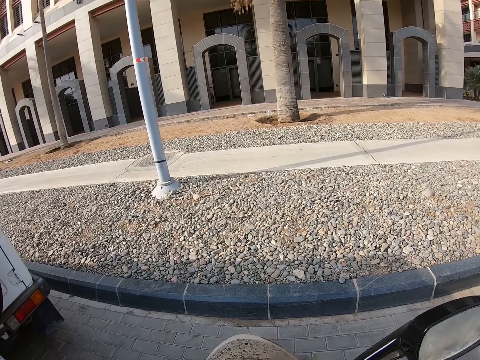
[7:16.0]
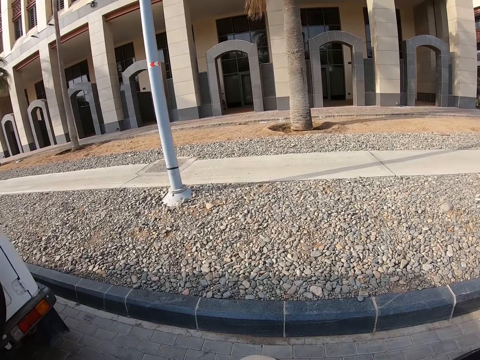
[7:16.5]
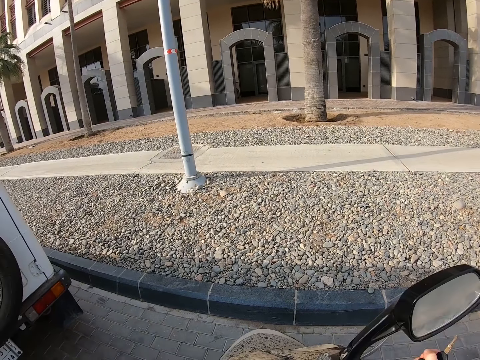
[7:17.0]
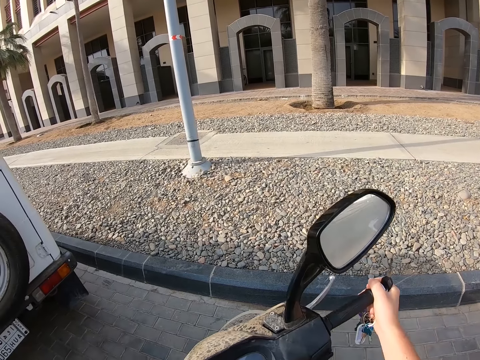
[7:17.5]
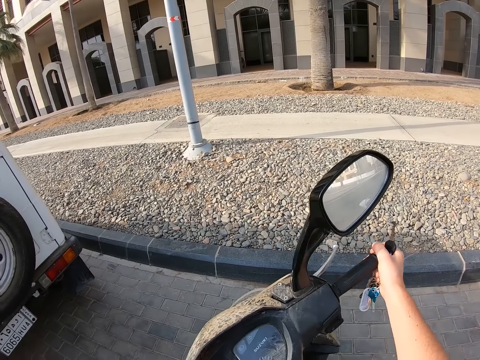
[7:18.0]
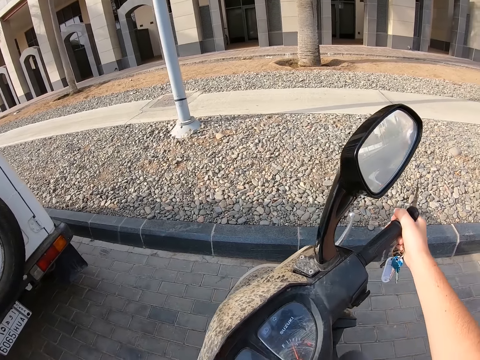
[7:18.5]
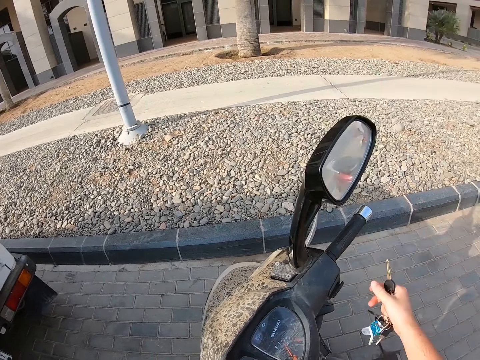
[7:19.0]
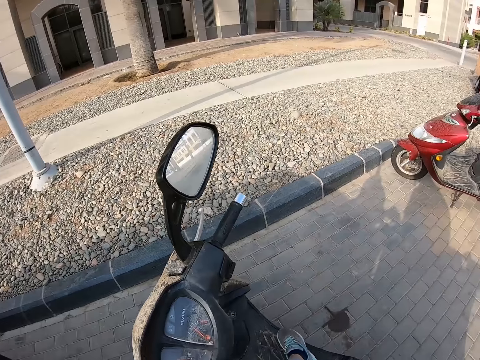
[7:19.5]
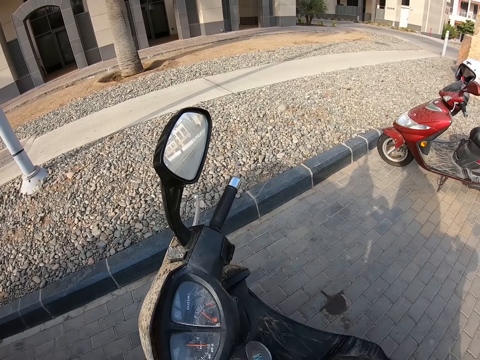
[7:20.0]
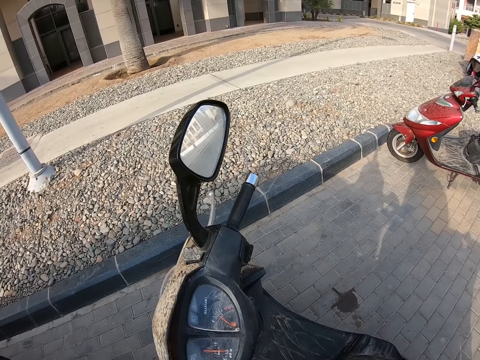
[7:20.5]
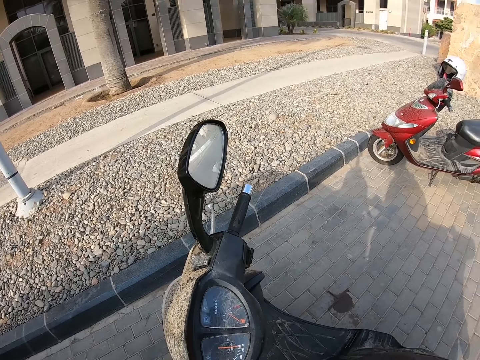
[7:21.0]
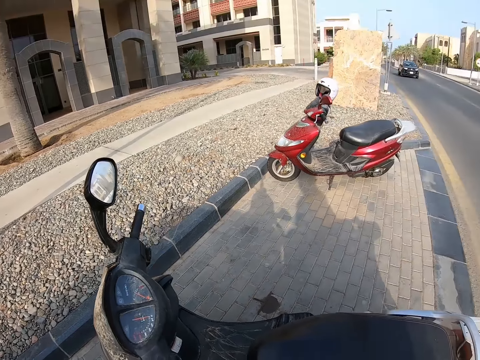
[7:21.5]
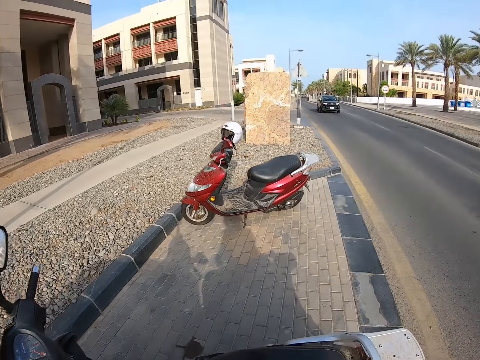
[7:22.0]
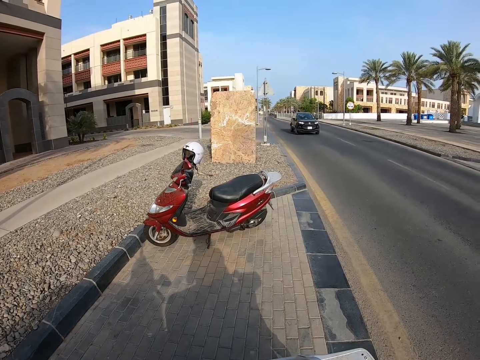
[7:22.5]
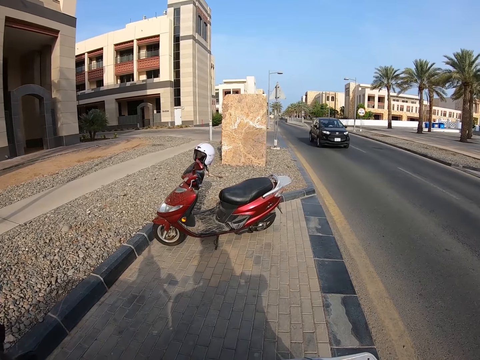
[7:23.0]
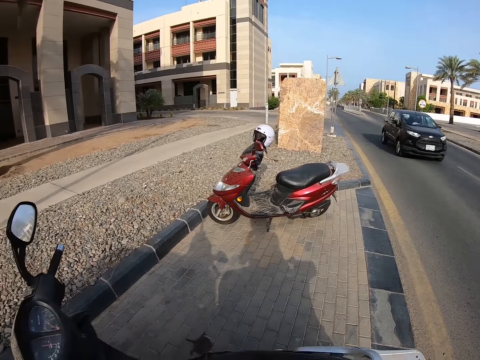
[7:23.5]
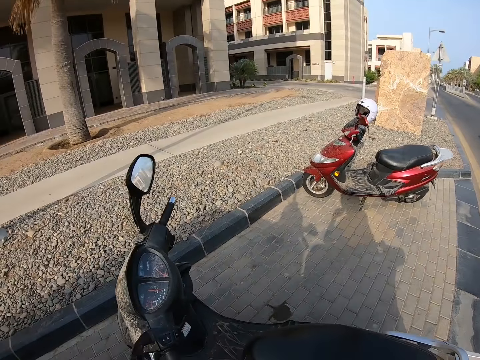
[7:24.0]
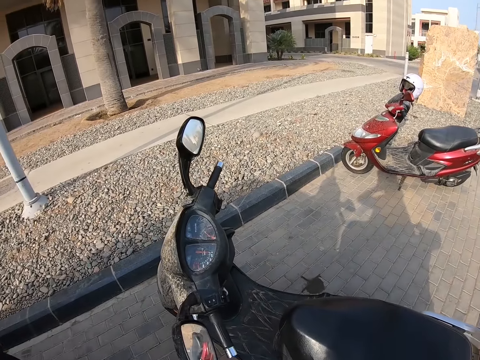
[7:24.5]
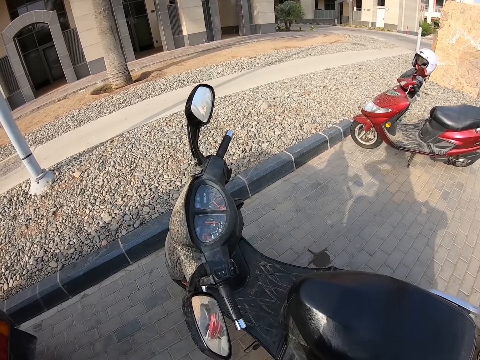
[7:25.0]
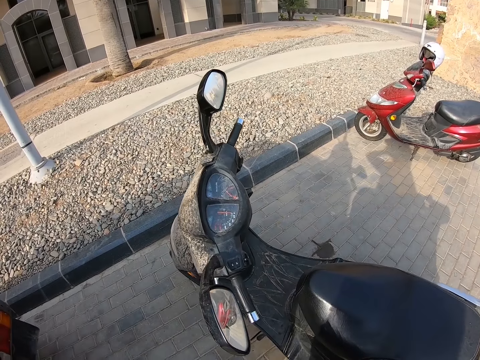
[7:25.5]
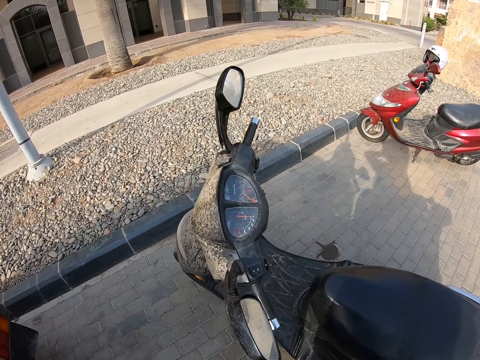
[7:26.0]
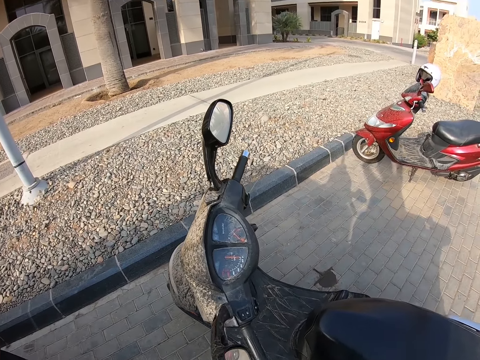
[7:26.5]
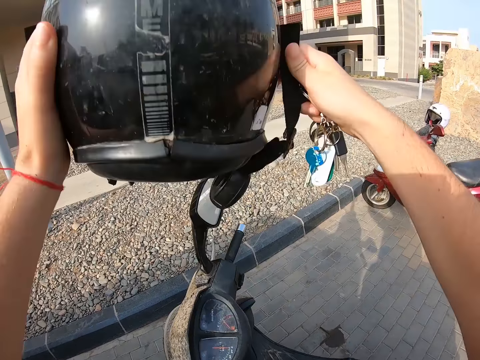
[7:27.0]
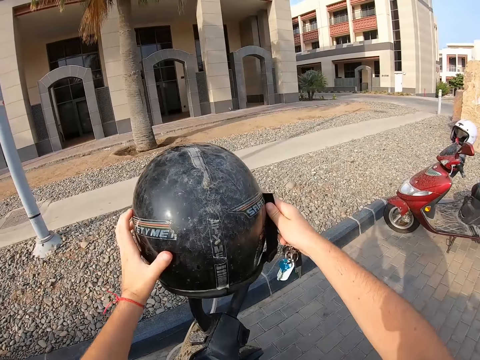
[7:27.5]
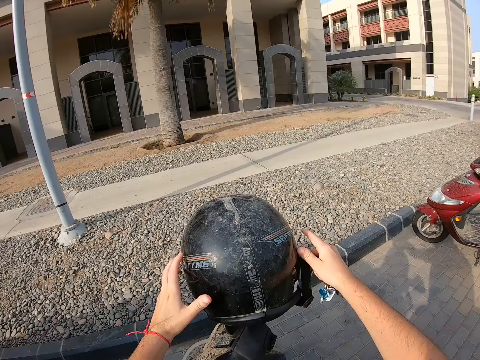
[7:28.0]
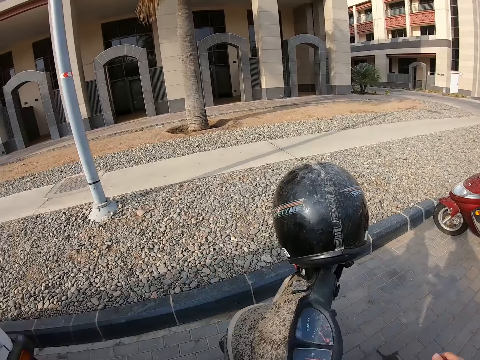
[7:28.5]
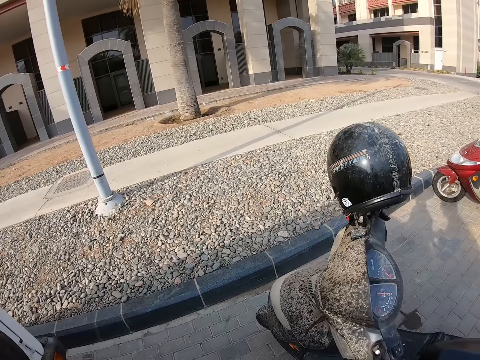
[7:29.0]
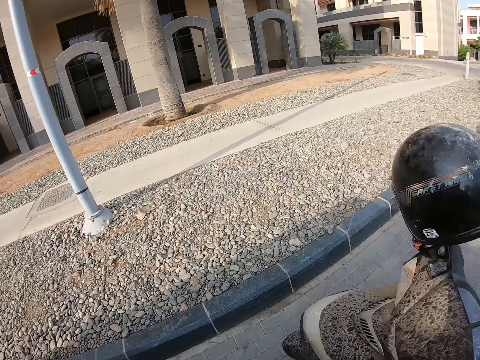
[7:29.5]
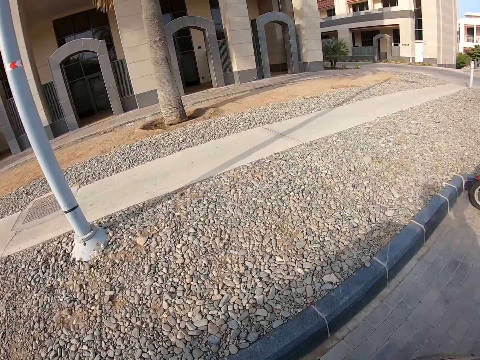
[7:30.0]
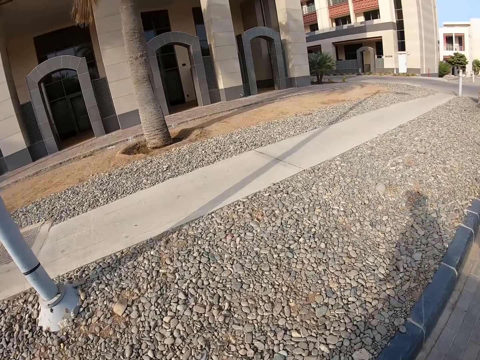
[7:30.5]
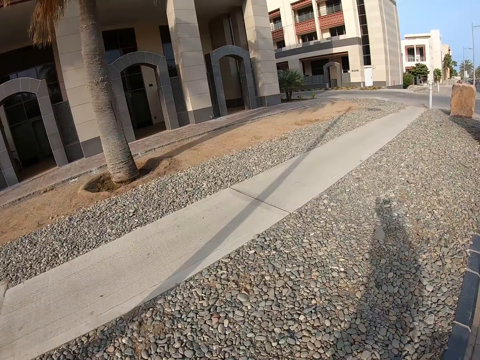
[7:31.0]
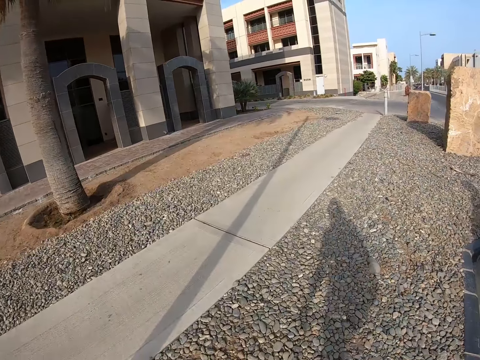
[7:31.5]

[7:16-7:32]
The camera wearer turns the motorbike left. They get off the scooter. They look around the compound. They stand beside the motorbike. They put the helmet on the motorbike. They walk away from the motorbike on the pavement.

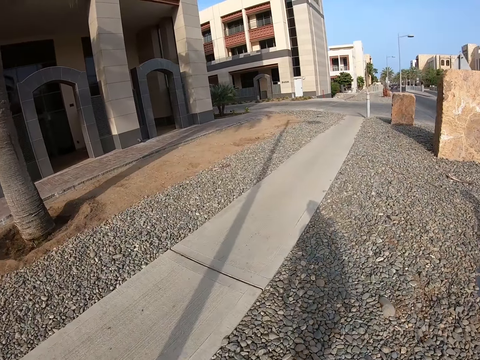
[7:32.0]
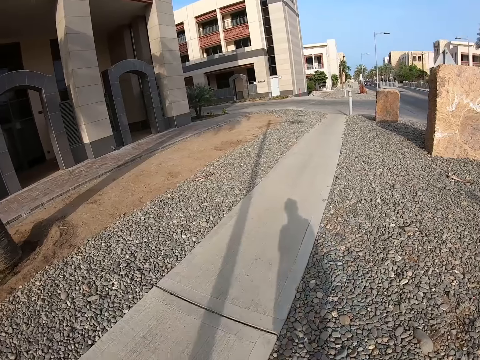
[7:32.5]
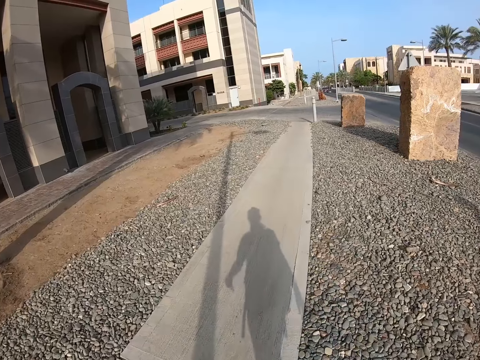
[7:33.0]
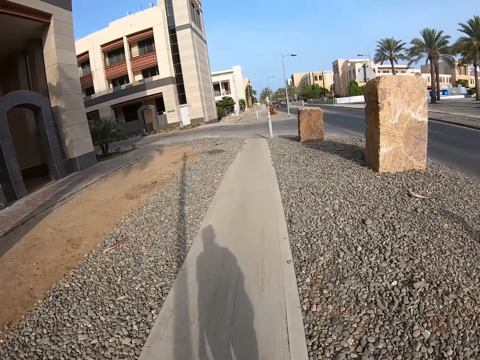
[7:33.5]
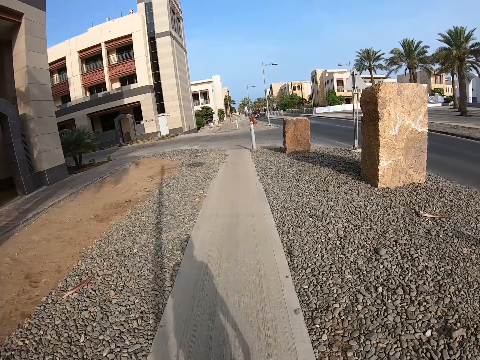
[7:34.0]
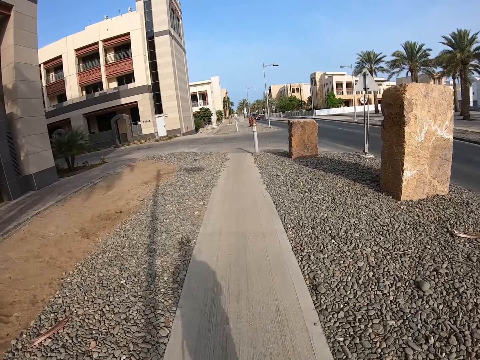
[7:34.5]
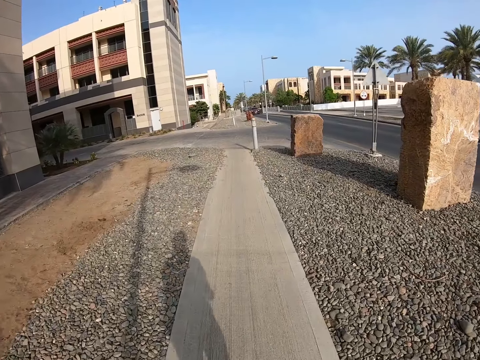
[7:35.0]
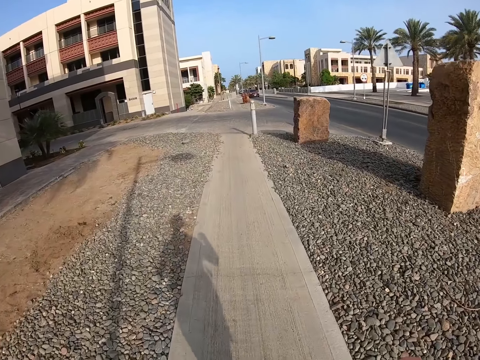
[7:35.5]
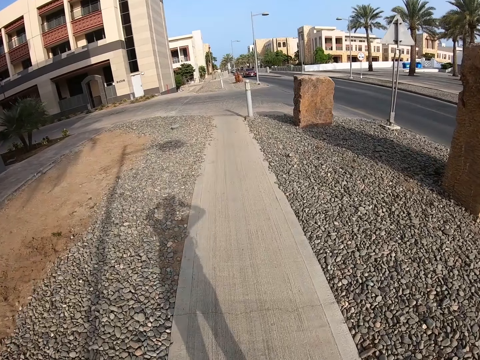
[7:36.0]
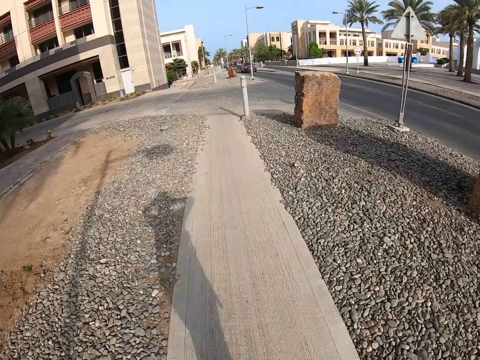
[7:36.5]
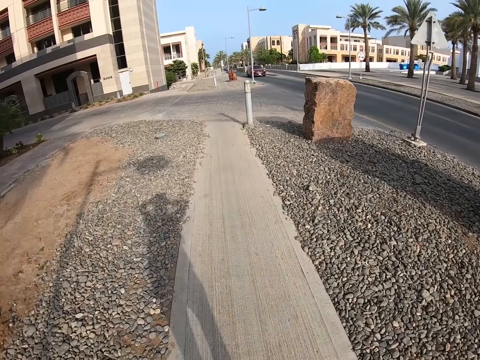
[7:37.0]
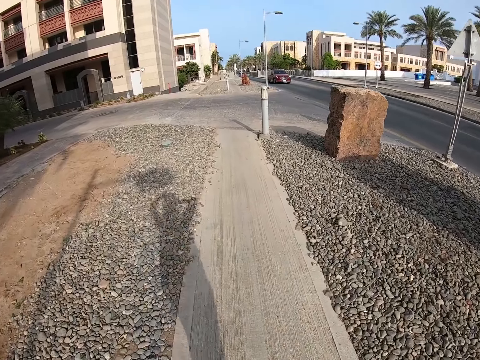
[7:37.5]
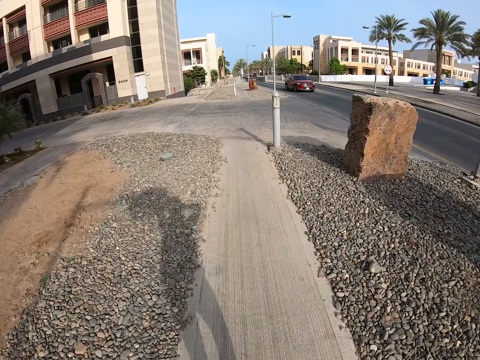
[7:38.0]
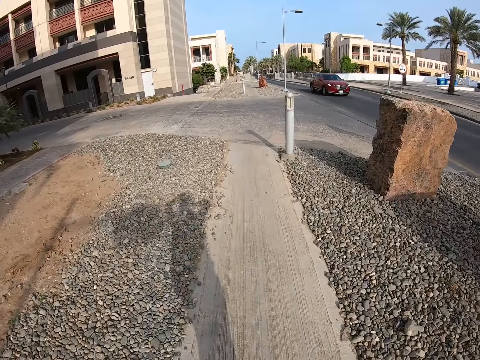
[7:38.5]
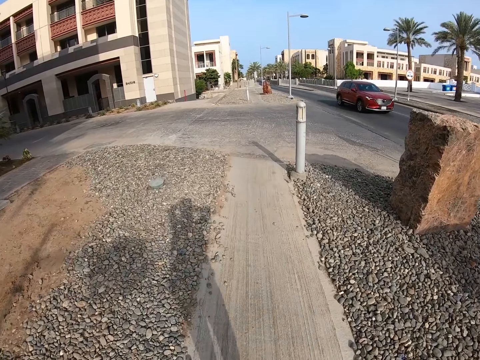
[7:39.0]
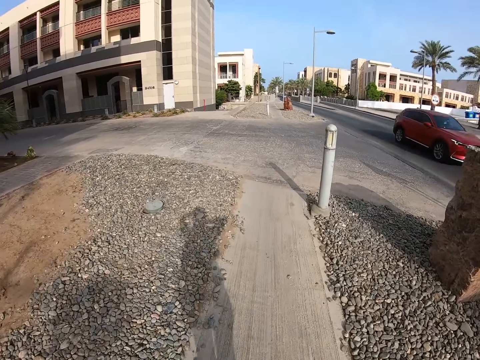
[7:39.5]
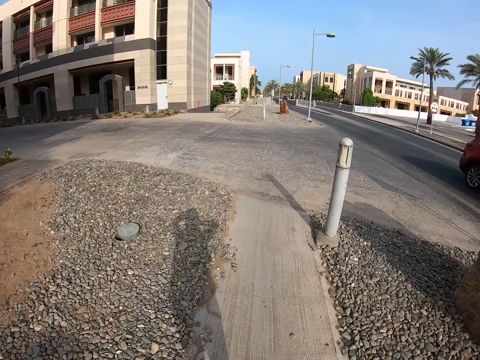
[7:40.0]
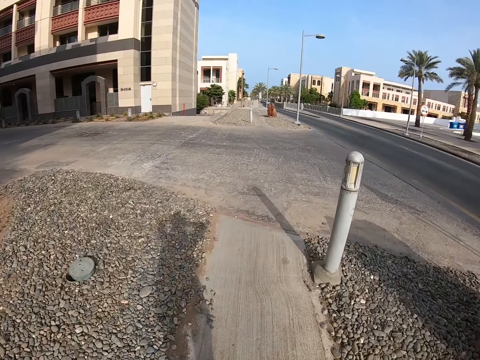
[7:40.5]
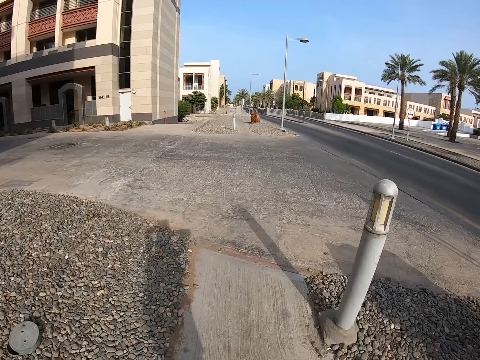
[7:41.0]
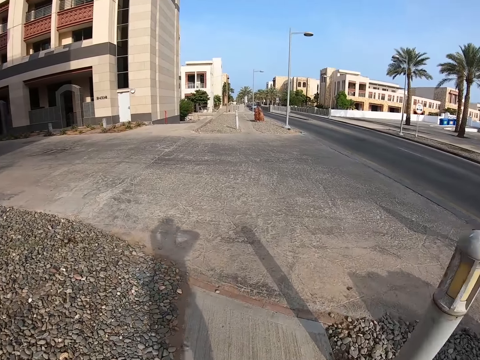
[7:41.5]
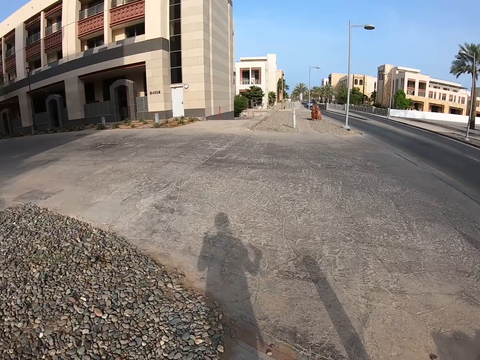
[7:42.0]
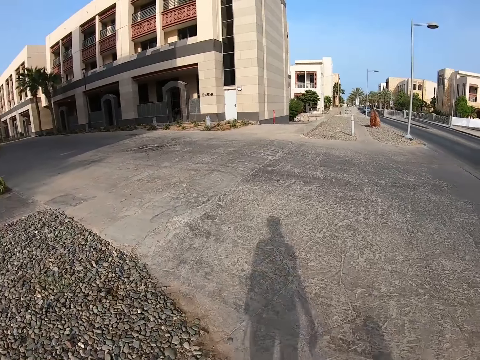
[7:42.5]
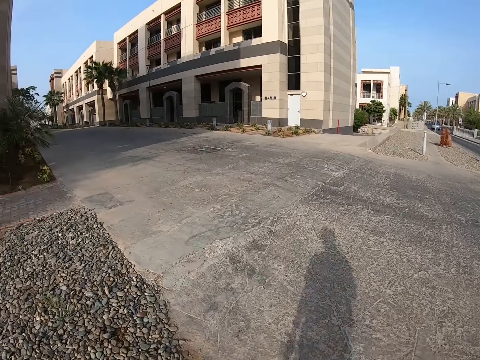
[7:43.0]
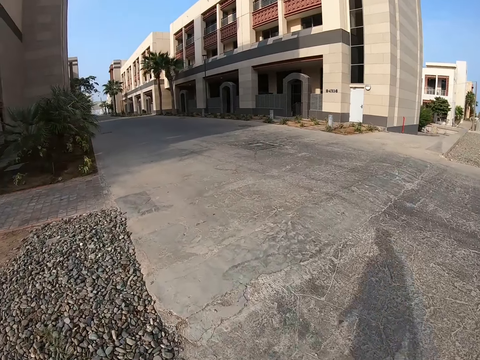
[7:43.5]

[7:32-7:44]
The camera wearer walks on the path. They walk on the road.
